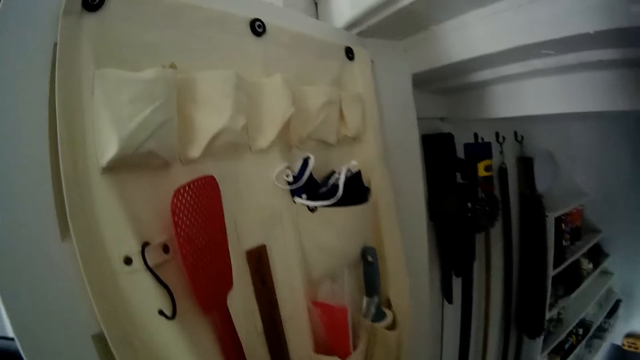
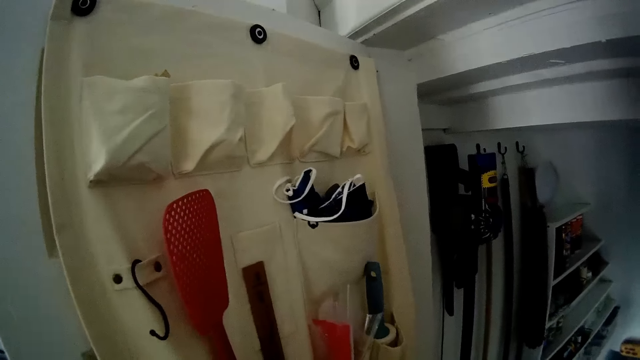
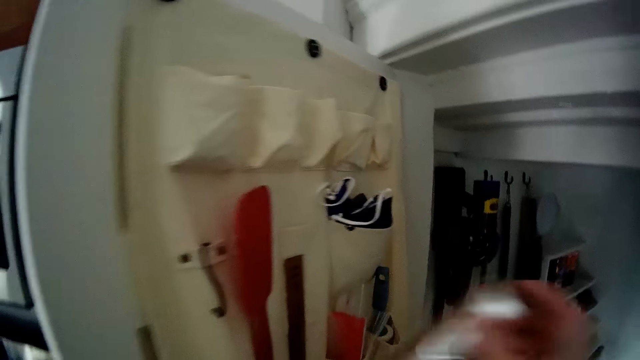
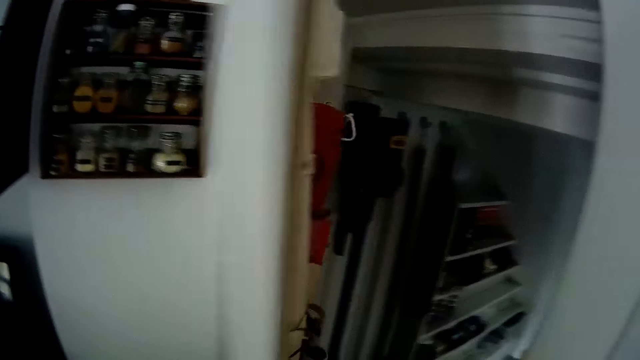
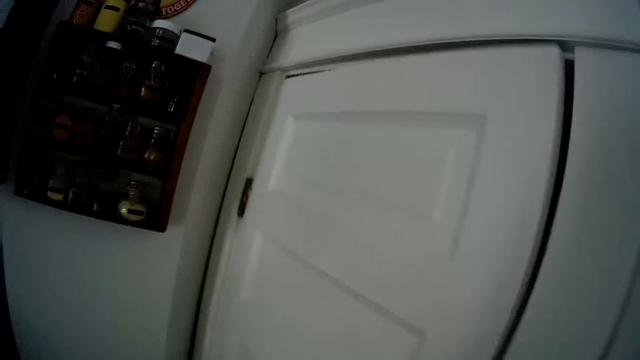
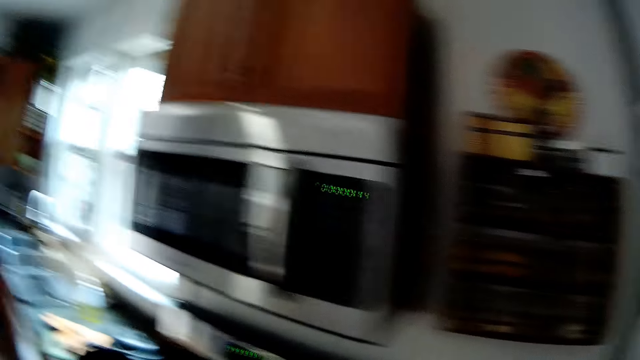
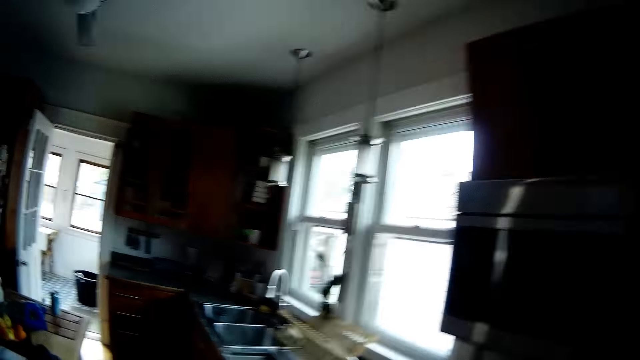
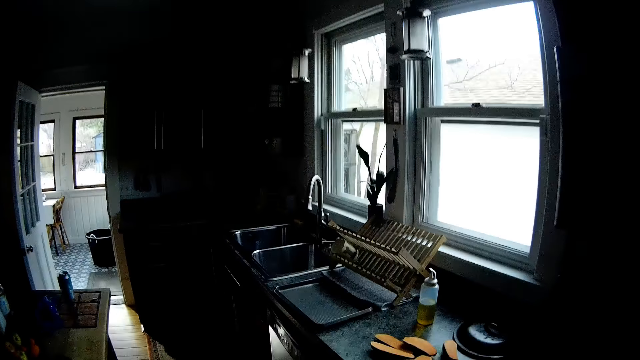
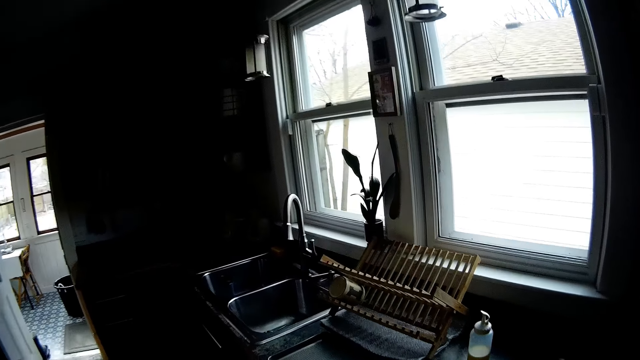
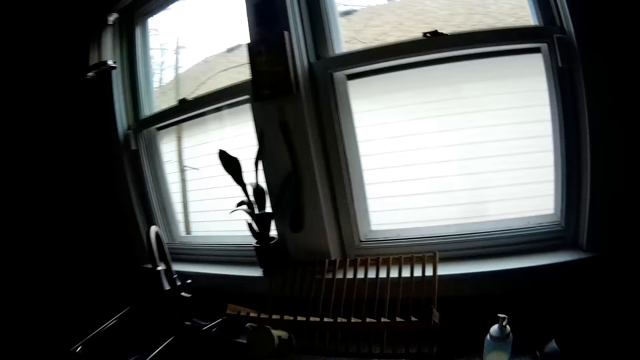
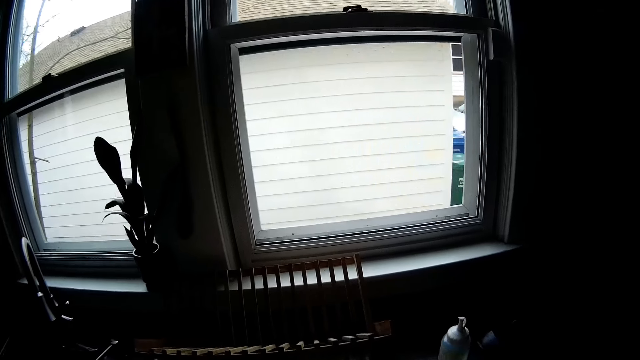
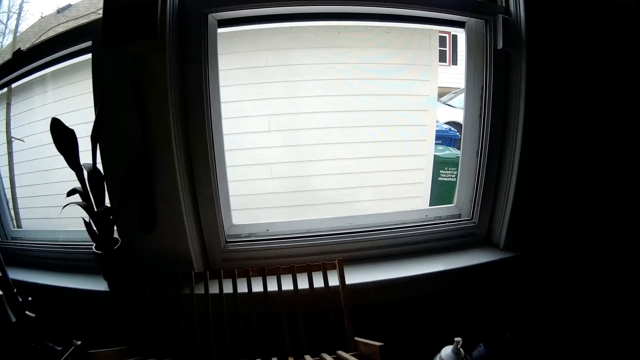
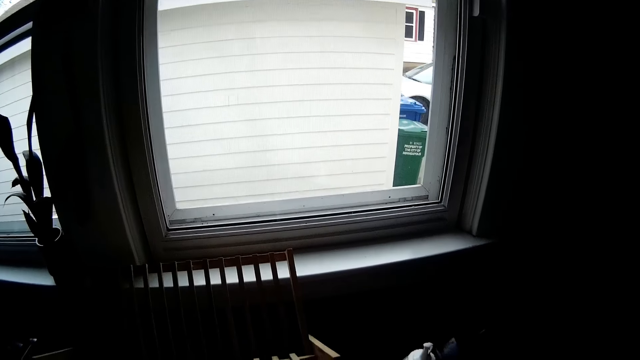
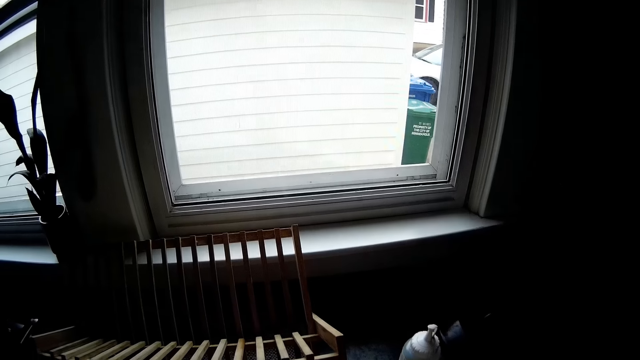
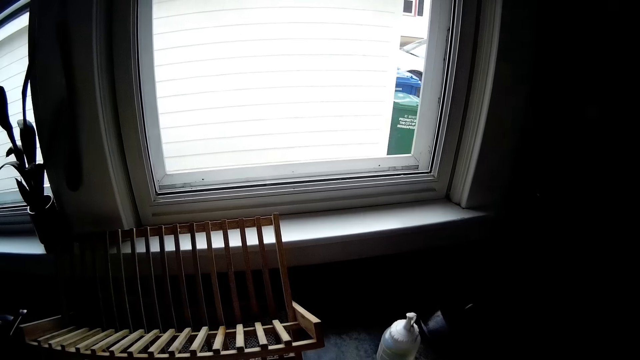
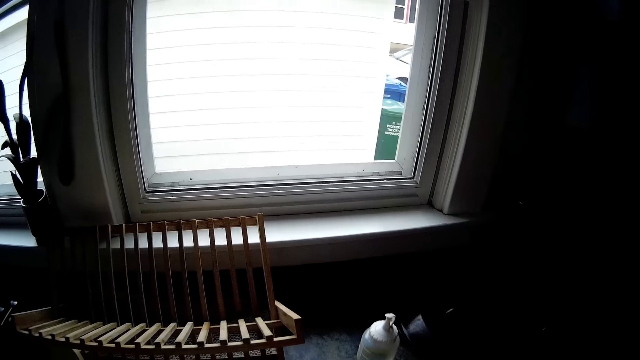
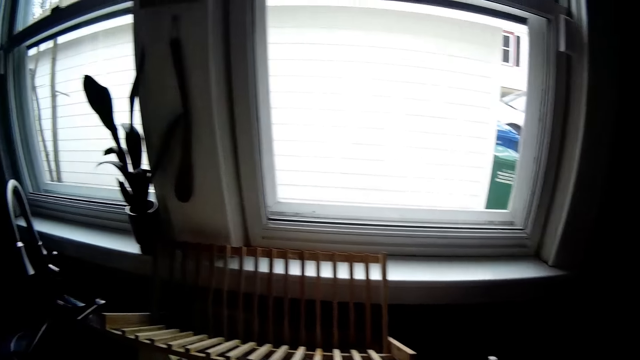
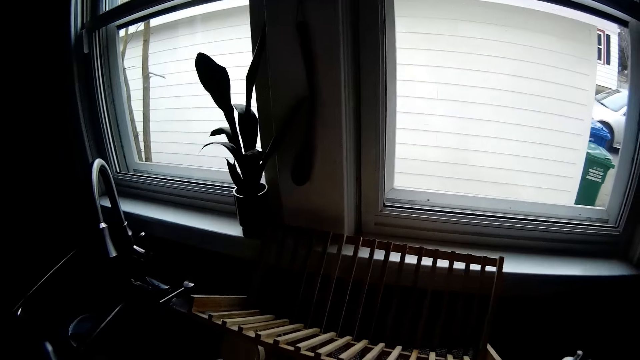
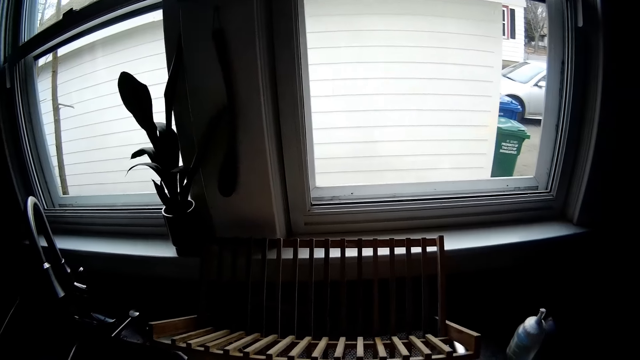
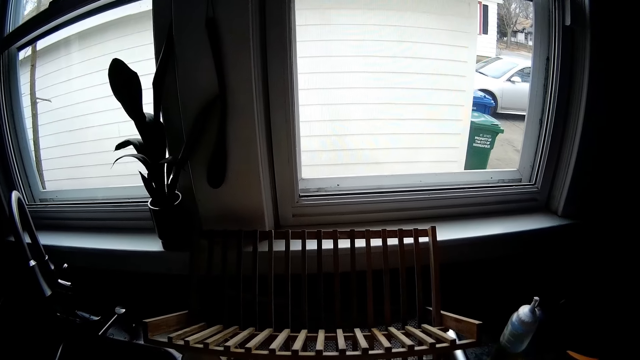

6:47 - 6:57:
The camera wearer pulls out a polythene bag with her right hand from the back of the door. She picks up a knife. She walks around a kitchen. She unwraps a piece of paper.

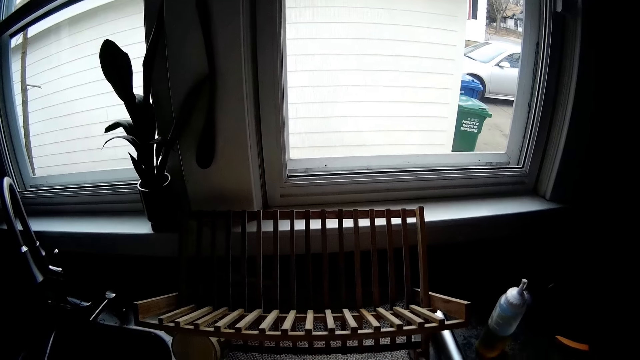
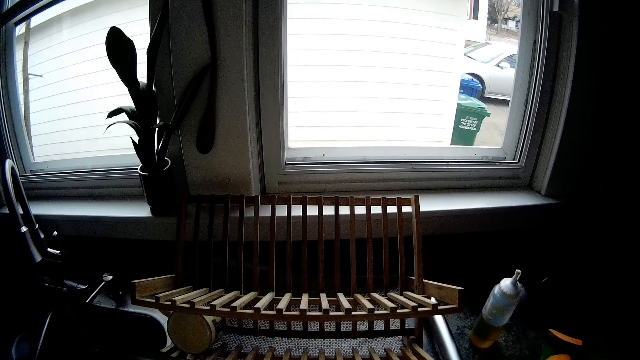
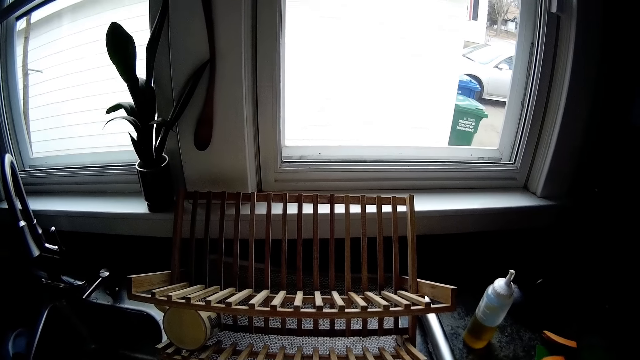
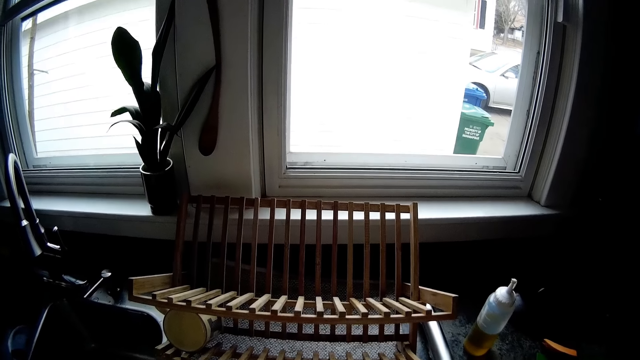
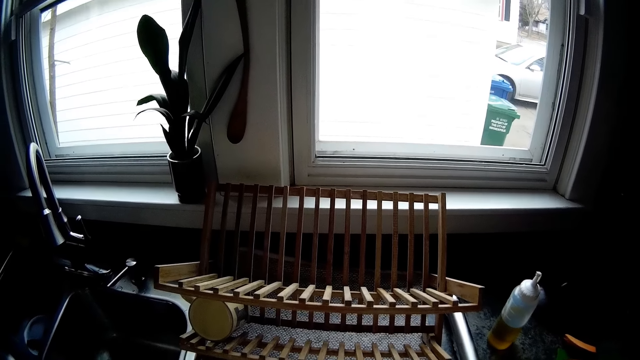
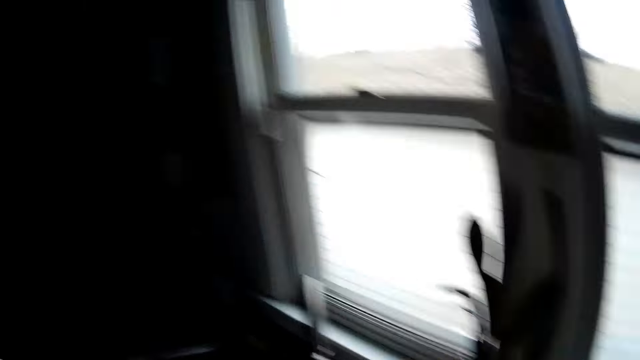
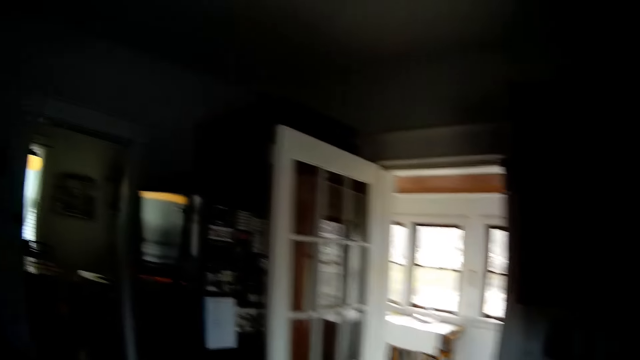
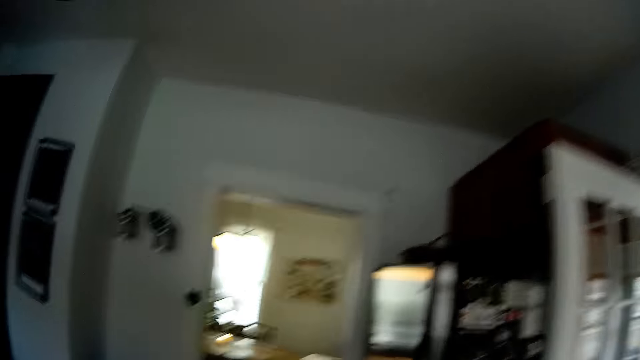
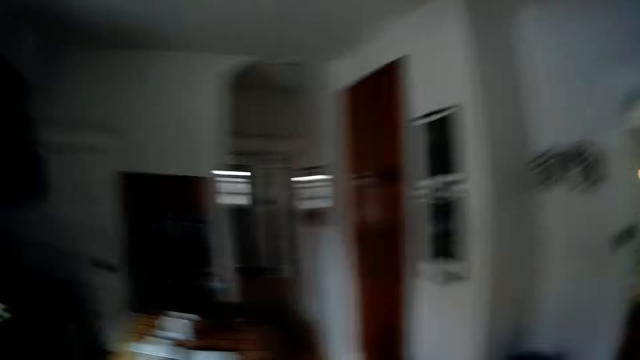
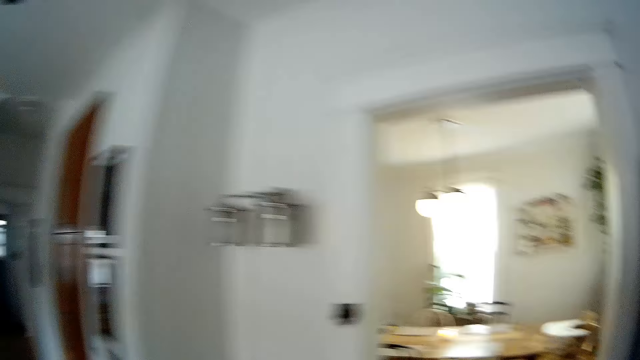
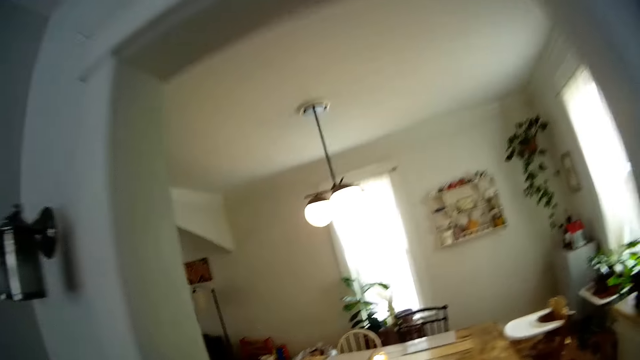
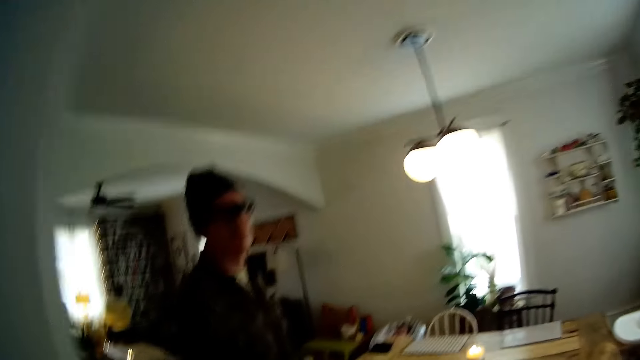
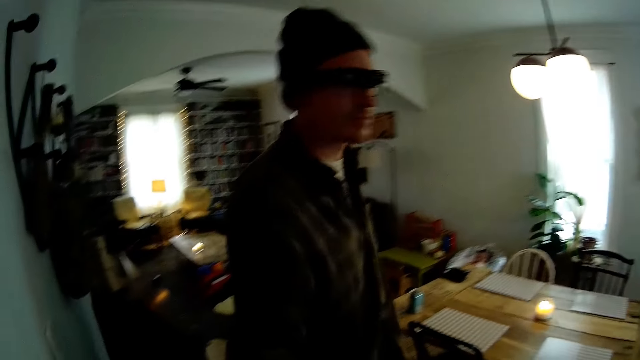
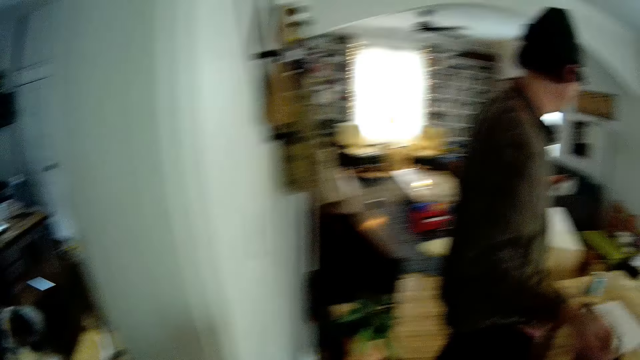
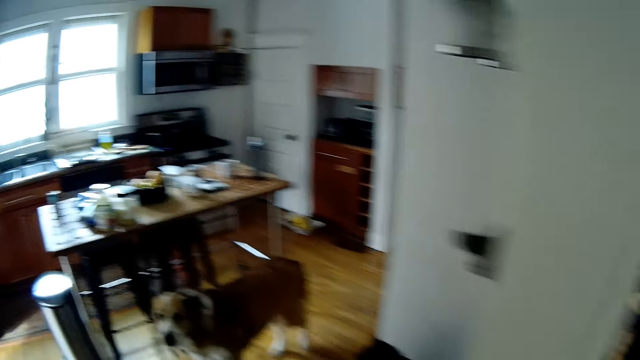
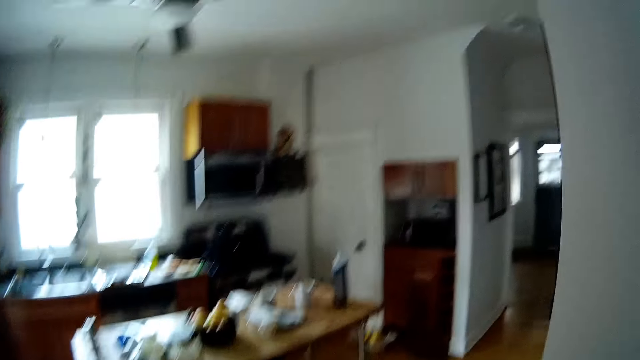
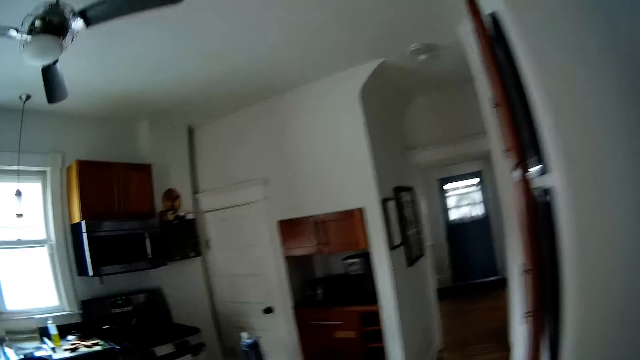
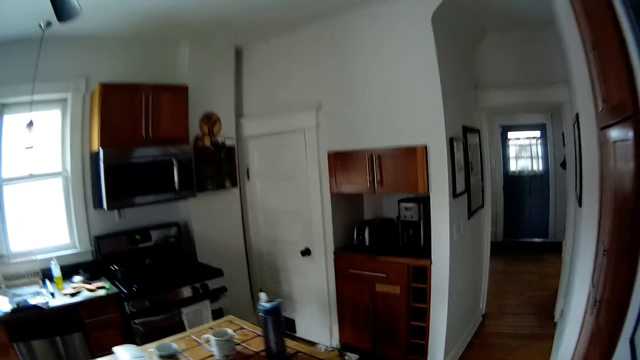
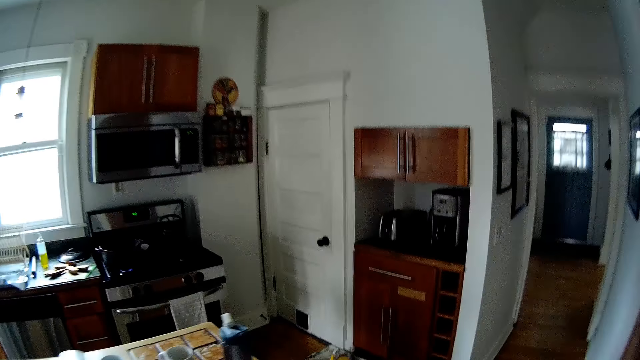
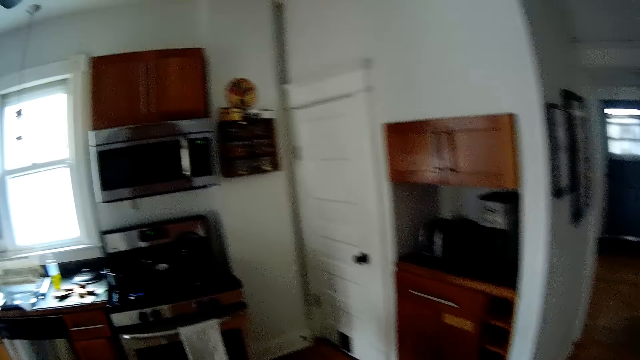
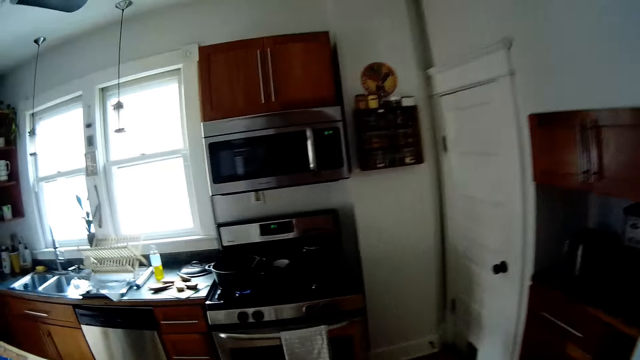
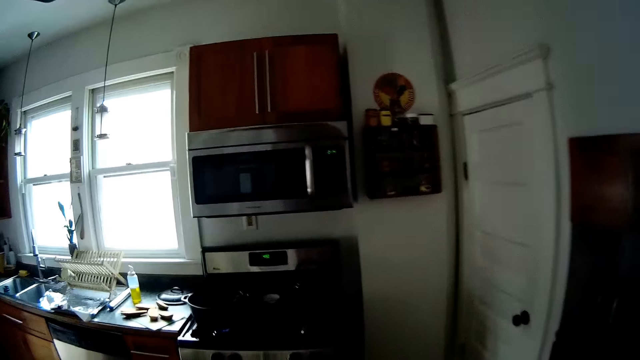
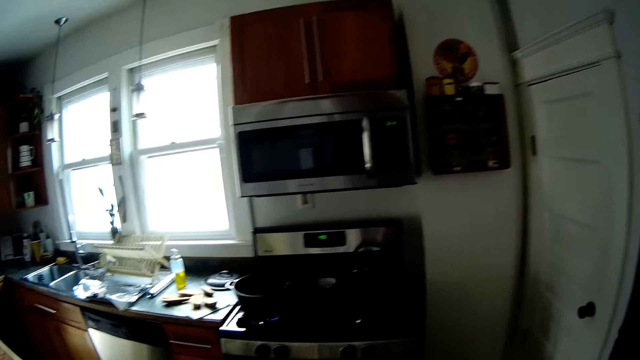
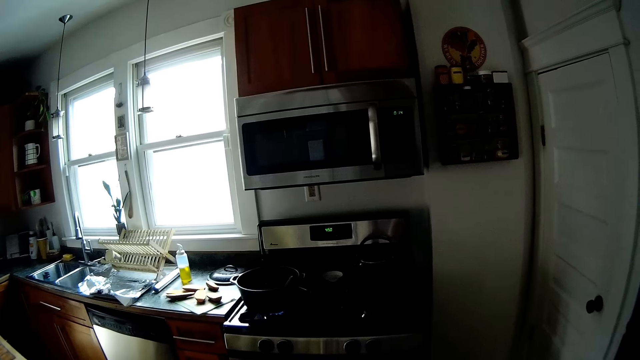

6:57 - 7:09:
The camera wearer looks around a kitchen. They walk around the kitchen. They walk toward the dining room. A man walks around a room. The camera wearer walks around the room.
